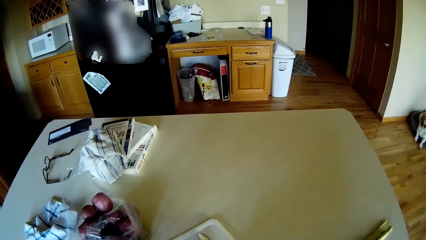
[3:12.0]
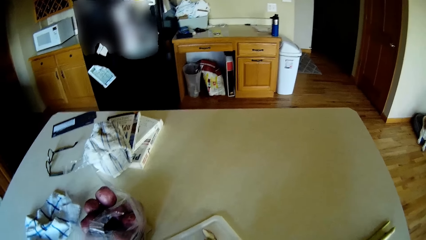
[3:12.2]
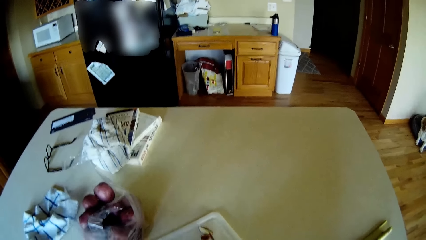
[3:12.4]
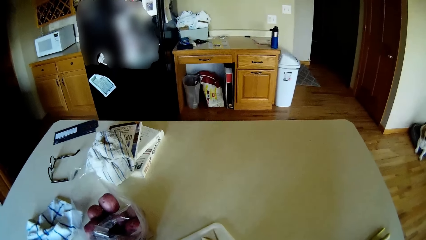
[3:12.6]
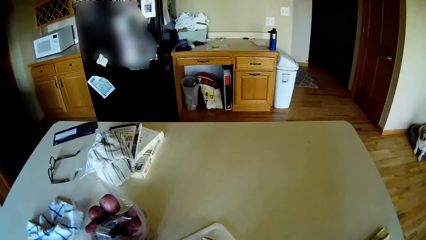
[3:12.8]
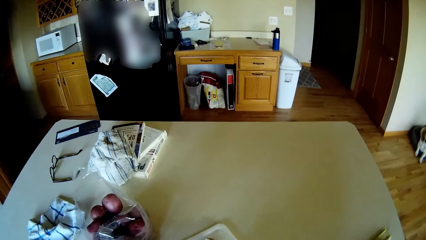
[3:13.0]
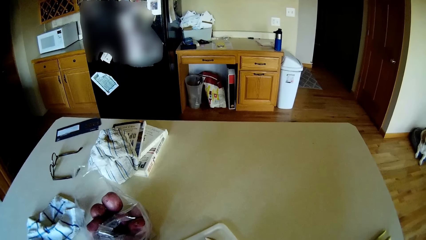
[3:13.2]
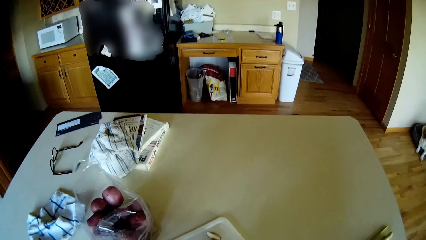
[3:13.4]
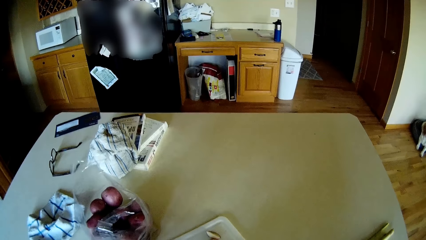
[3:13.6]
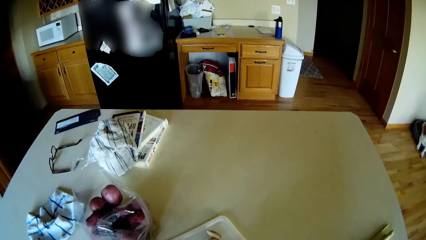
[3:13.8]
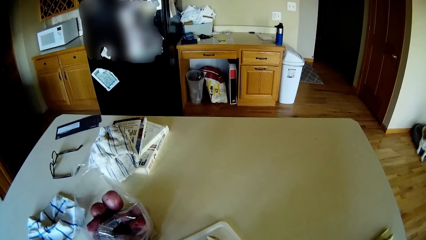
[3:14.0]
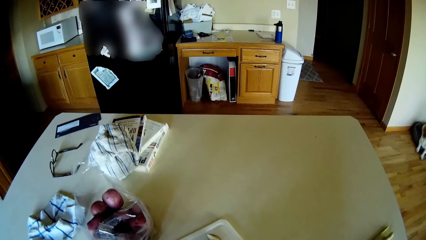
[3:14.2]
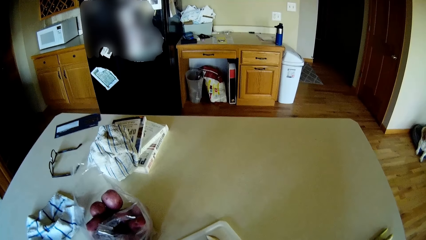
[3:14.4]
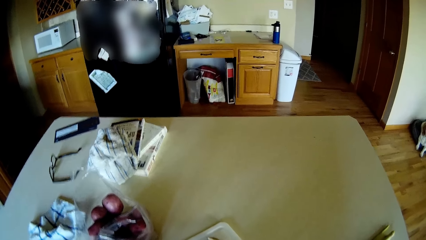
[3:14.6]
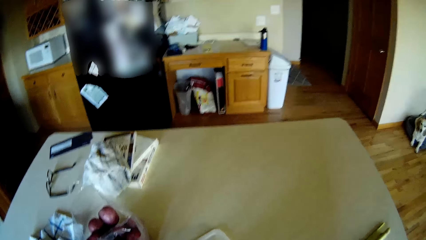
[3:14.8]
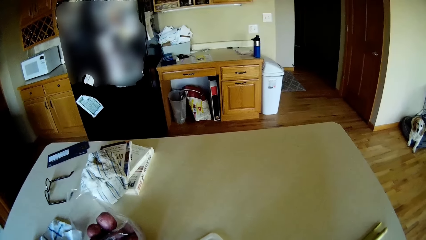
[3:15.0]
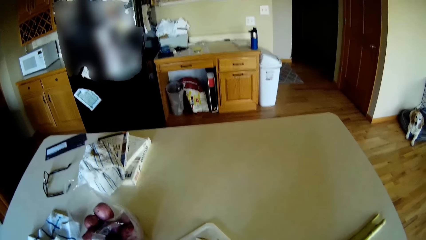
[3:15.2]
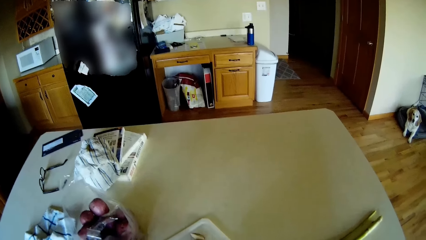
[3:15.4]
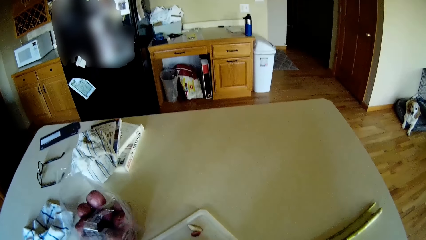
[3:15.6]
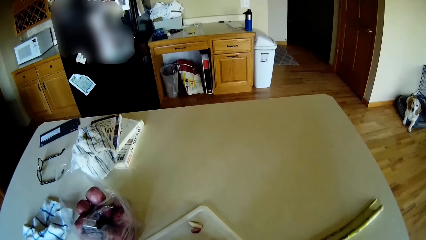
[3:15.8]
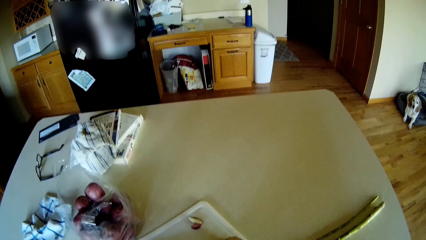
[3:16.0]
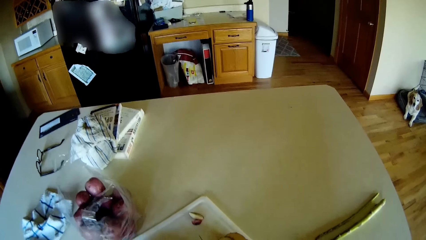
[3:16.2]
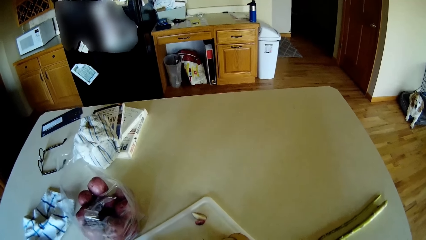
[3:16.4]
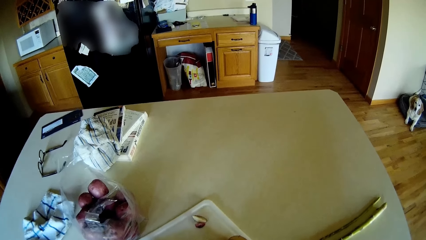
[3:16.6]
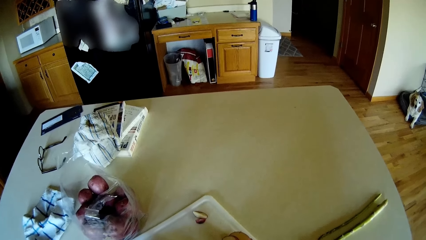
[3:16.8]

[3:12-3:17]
The camera wearer cuts the apple or potato on the chopping board with the knife in her right hand.

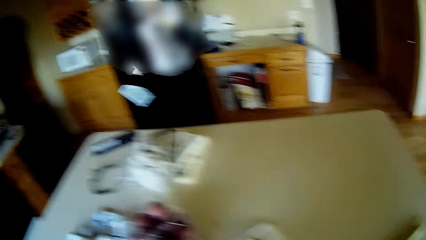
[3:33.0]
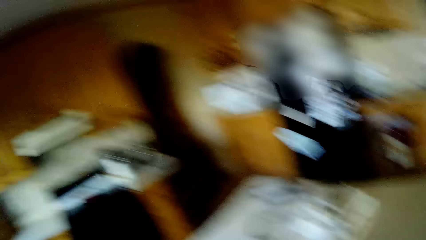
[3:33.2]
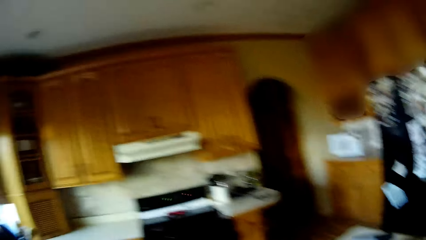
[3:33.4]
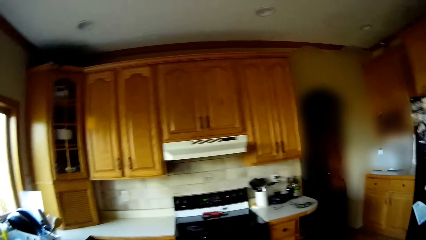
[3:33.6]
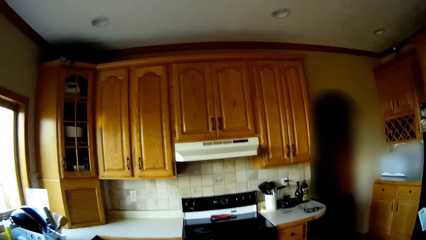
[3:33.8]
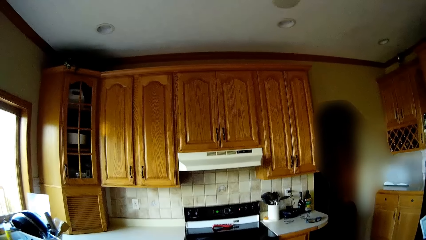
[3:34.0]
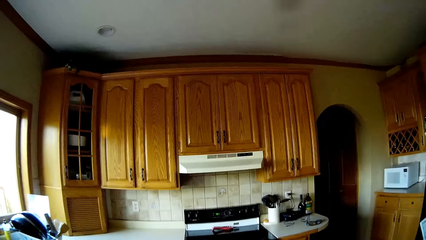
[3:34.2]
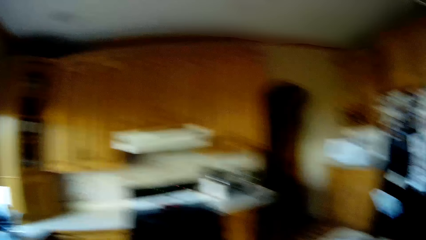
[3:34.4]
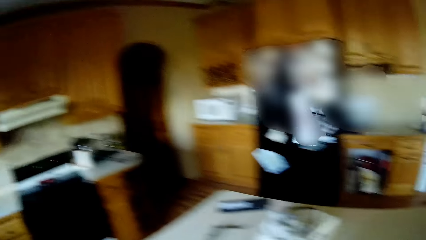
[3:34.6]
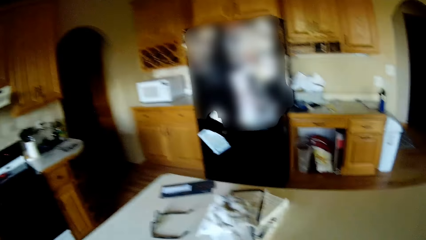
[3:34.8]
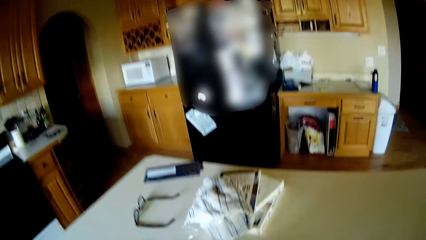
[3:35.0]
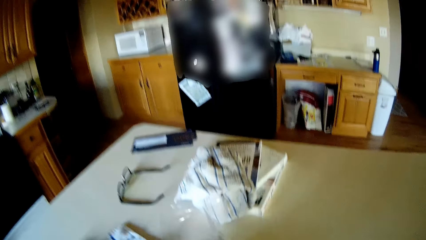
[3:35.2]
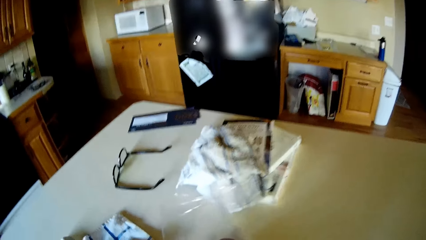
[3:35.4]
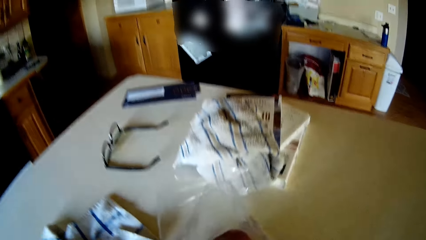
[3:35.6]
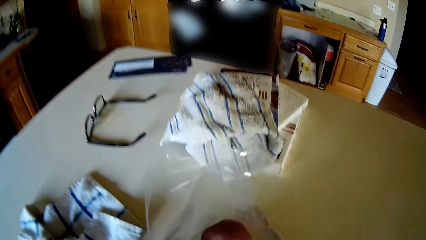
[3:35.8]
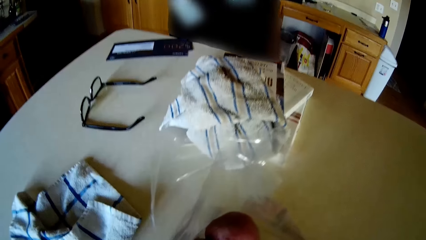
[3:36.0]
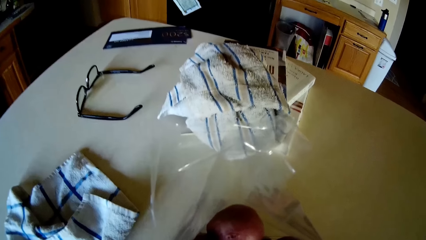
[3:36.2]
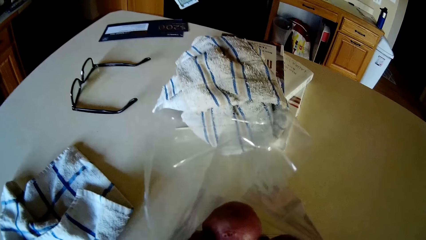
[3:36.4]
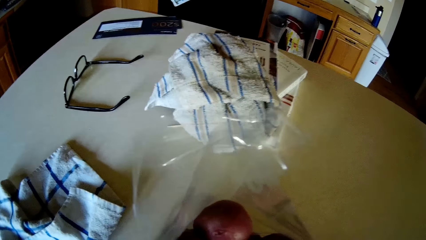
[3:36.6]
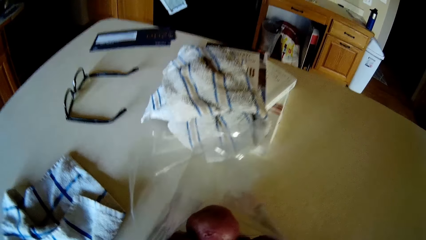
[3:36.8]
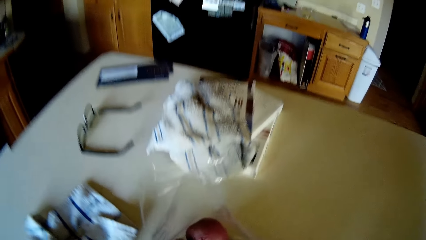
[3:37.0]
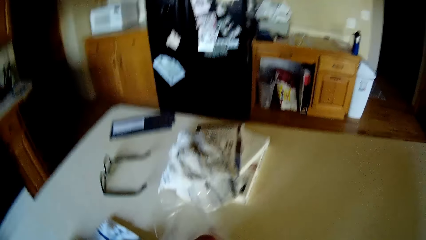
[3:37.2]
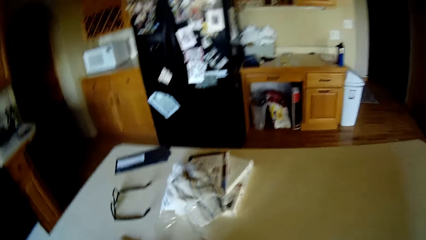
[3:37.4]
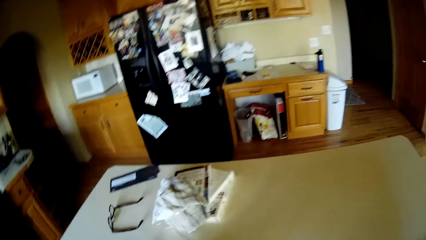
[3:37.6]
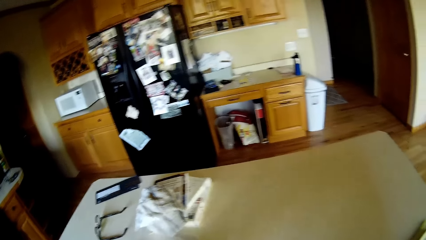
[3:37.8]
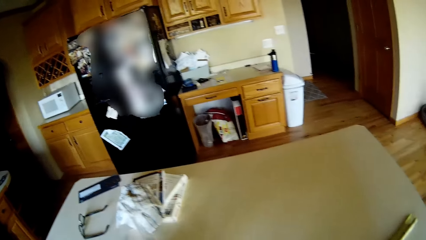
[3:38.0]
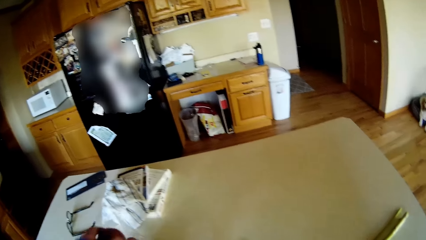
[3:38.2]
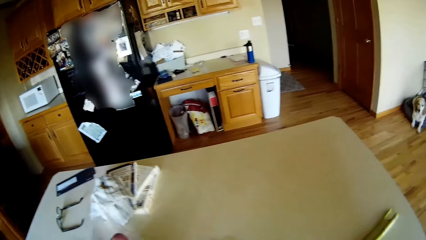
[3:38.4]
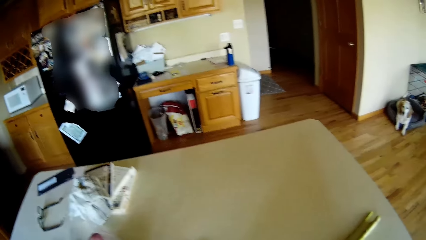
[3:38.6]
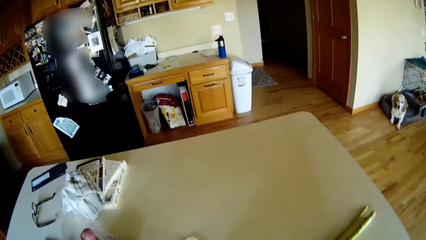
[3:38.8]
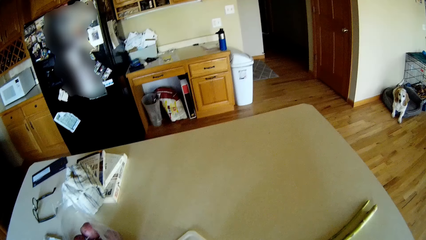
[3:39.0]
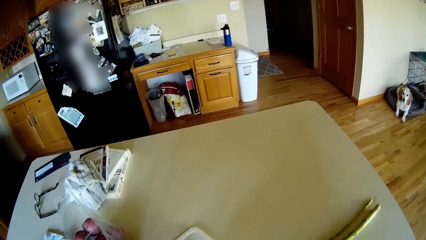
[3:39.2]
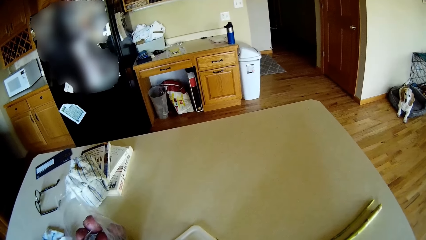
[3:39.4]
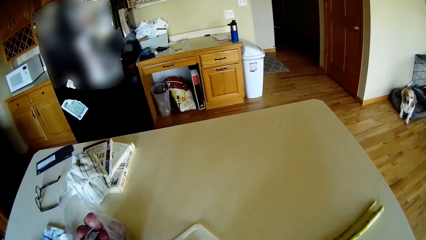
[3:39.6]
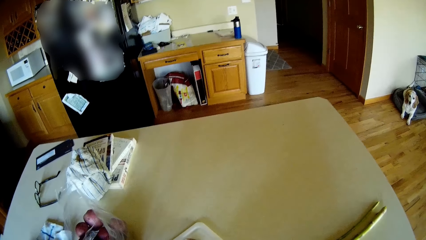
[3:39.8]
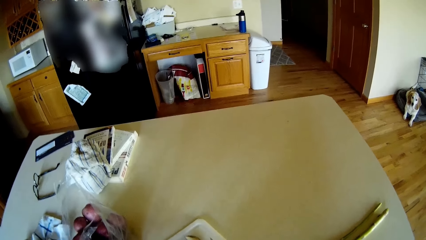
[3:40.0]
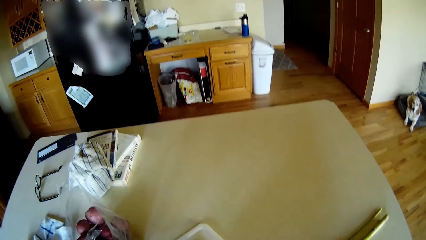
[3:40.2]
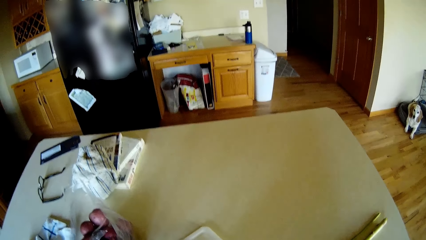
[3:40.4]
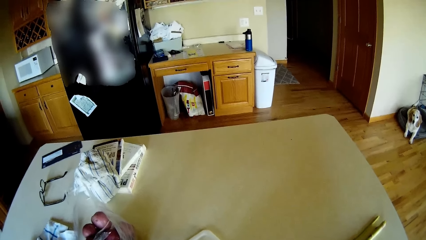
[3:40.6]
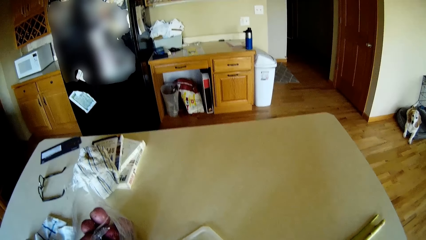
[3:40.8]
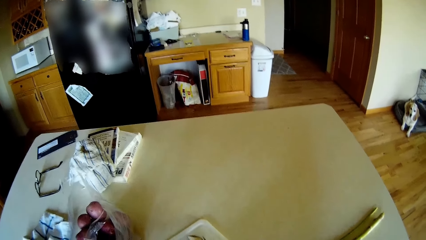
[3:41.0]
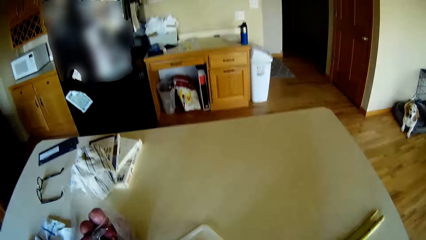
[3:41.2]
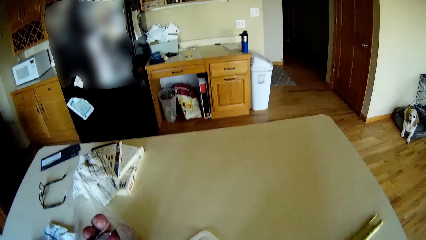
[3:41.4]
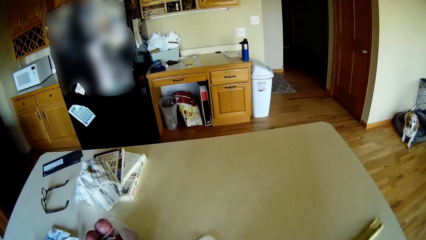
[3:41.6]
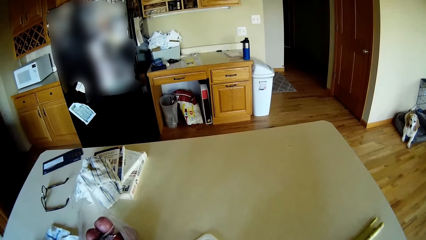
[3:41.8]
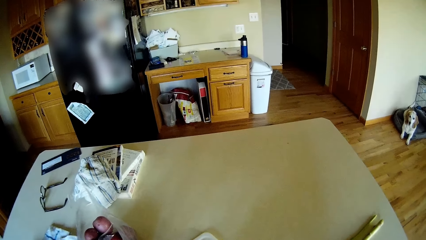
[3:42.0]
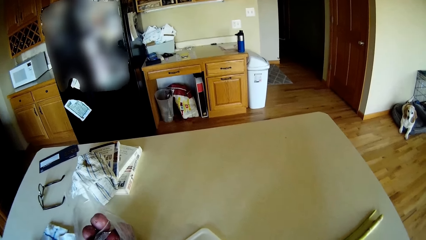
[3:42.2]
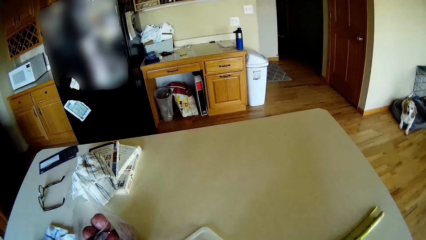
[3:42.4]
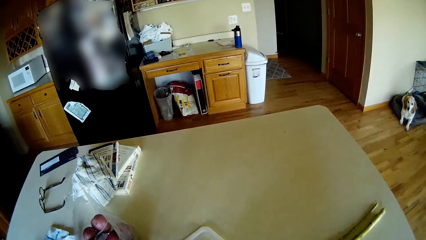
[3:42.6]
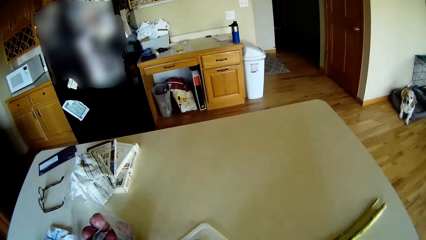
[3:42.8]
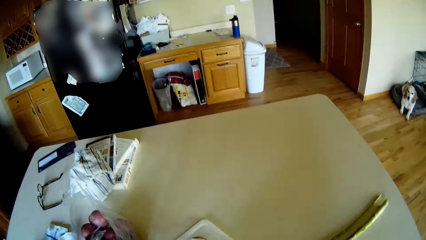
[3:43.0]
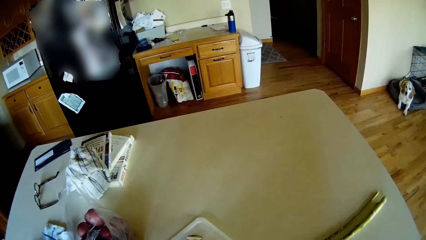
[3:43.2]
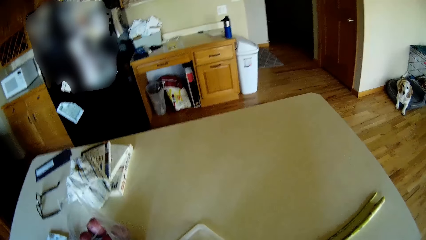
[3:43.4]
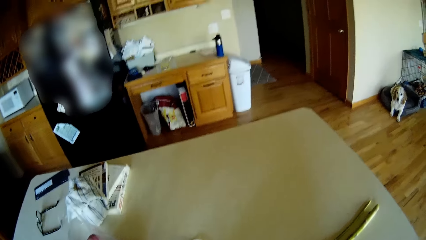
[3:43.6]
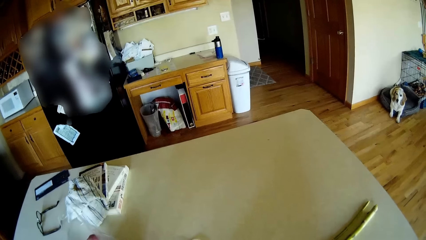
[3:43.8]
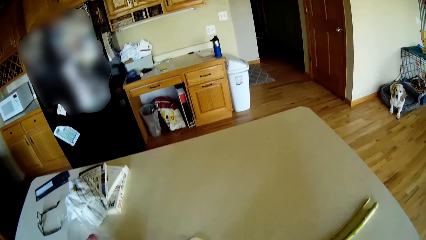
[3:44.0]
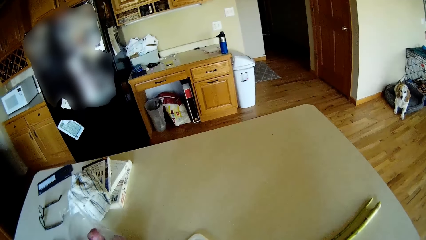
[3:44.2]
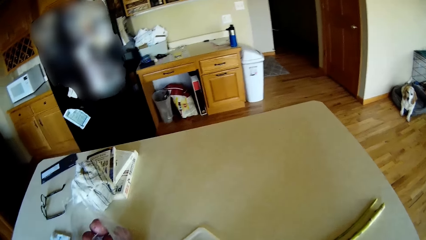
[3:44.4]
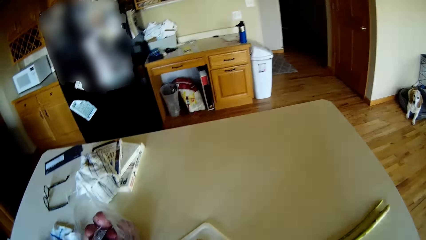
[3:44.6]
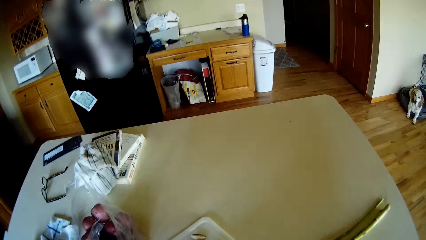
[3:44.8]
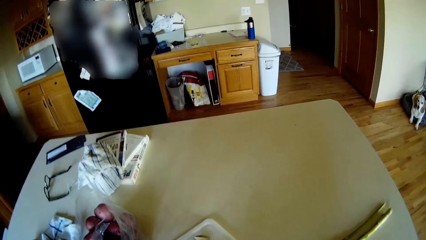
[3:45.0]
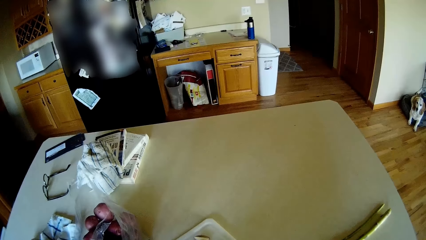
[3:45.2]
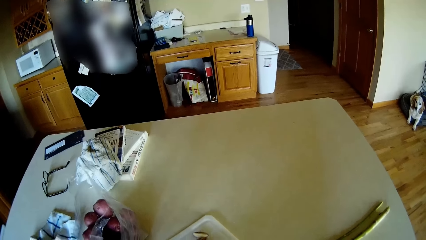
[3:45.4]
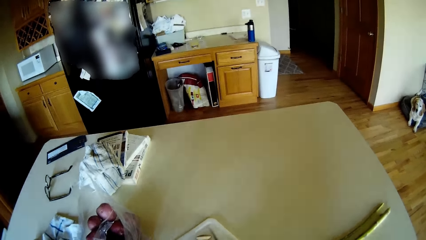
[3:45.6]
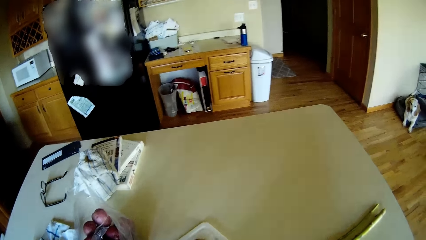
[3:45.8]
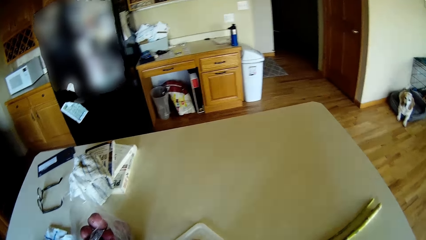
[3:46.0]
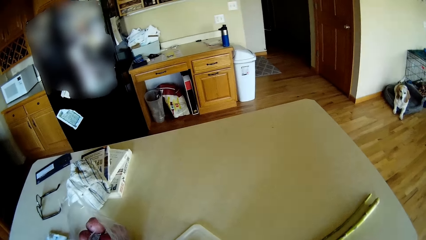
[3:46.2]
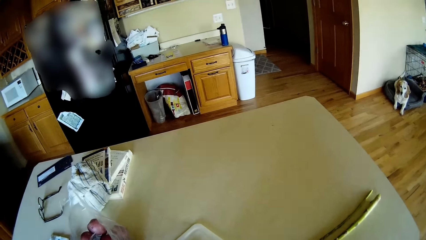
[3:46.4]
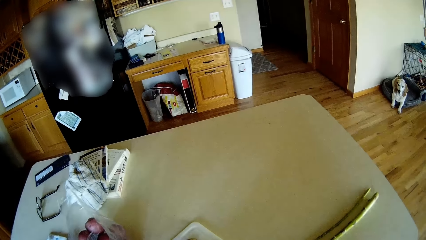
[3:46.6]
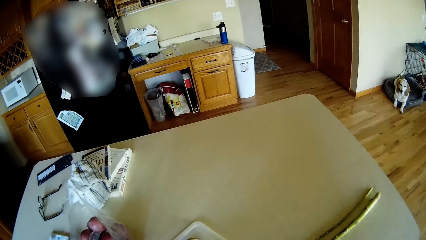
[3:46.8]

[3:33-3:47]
The camera wearer looks around. She picks an apple or potato from the bag of apples with her left hand. She cuts the apple or potato on the chopping board with the knife in her right hand.
